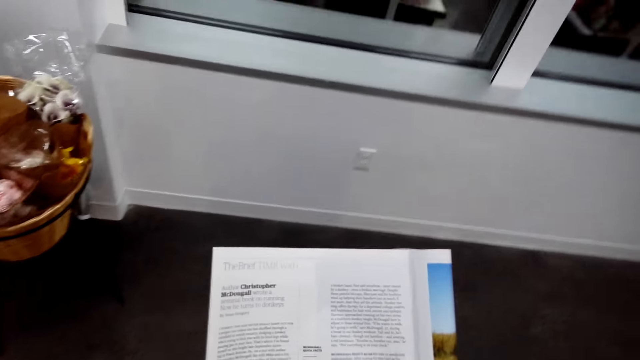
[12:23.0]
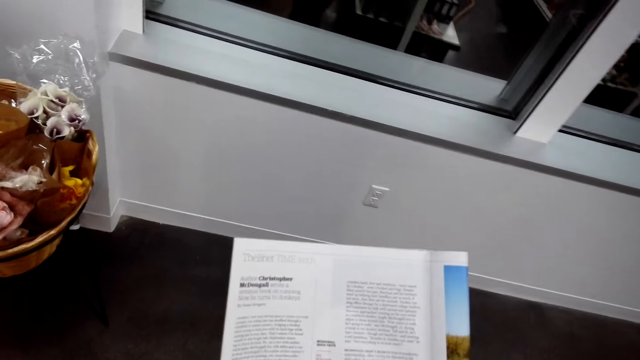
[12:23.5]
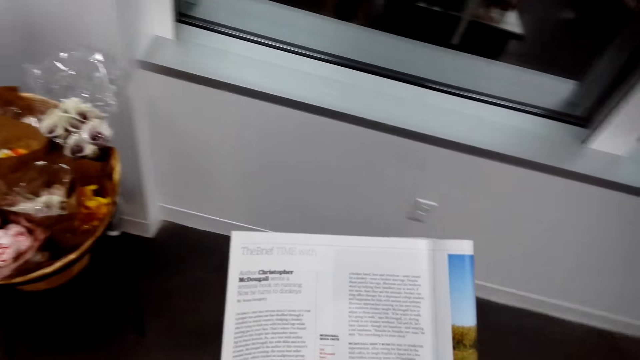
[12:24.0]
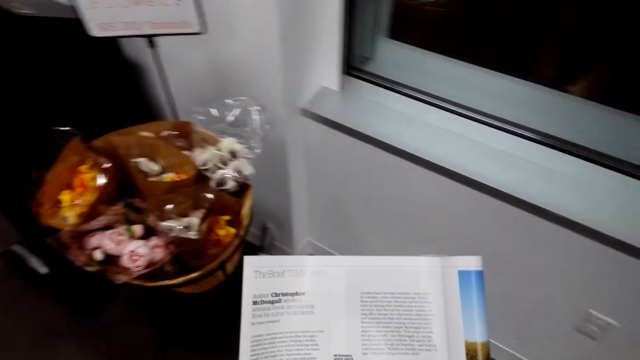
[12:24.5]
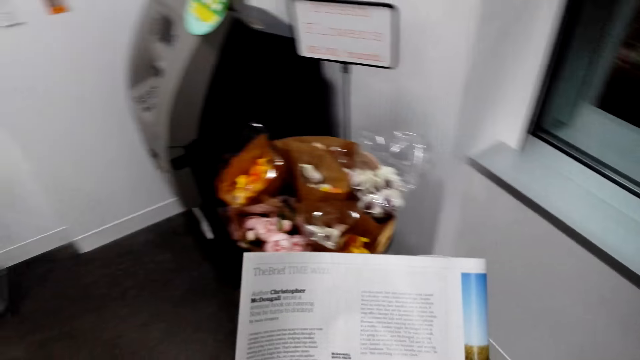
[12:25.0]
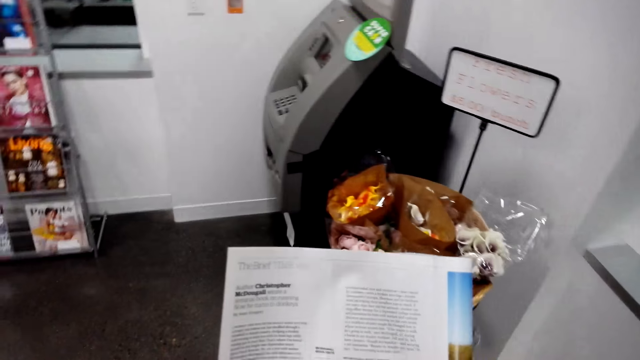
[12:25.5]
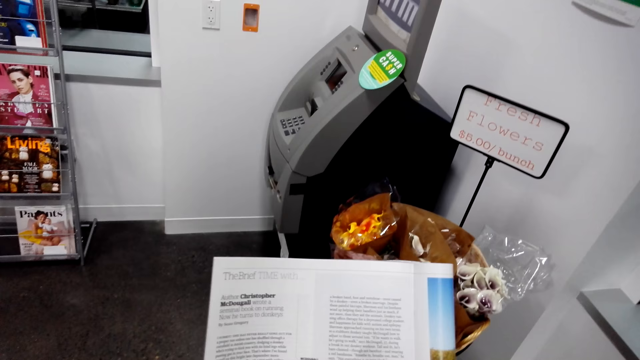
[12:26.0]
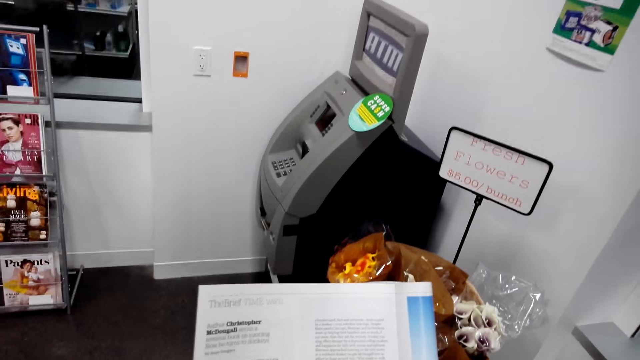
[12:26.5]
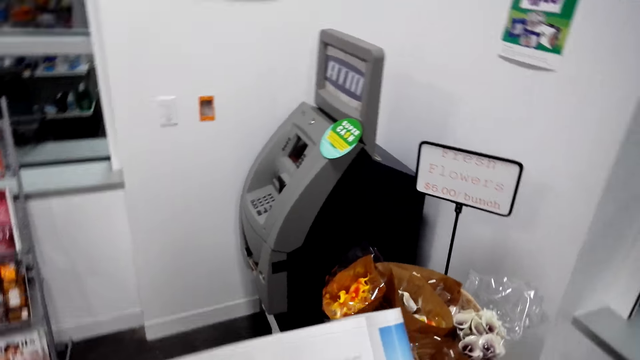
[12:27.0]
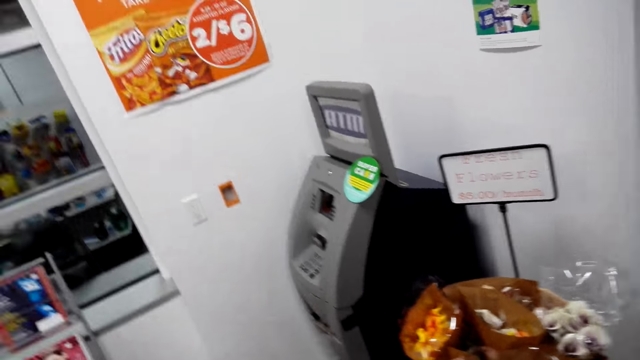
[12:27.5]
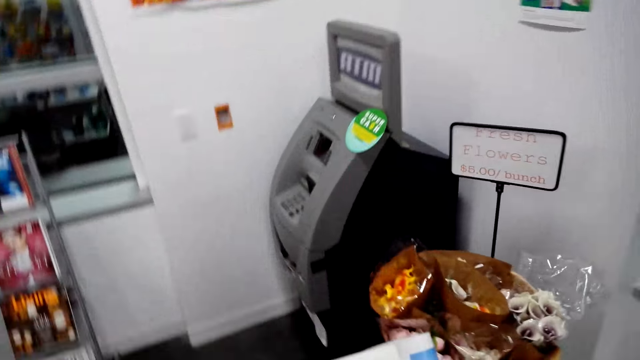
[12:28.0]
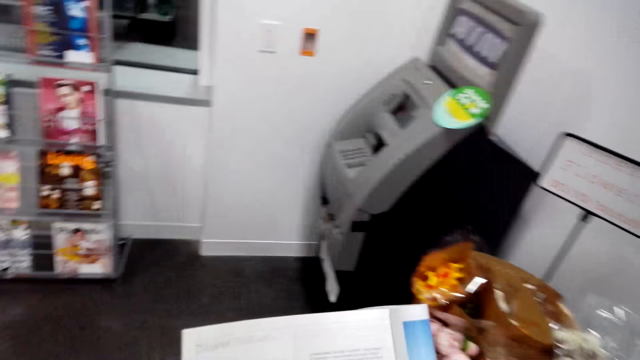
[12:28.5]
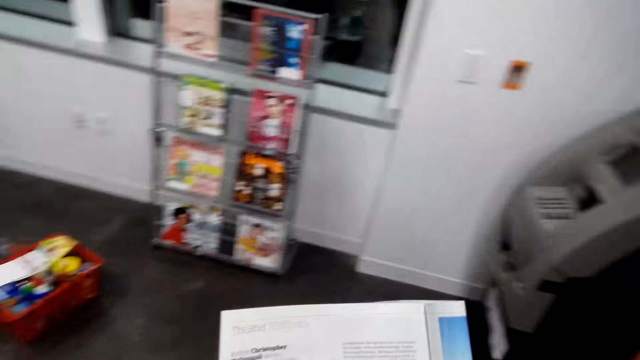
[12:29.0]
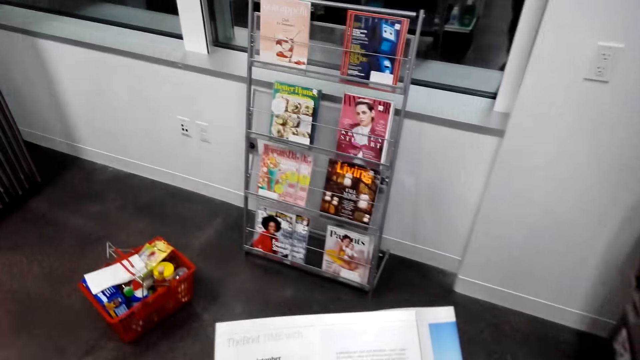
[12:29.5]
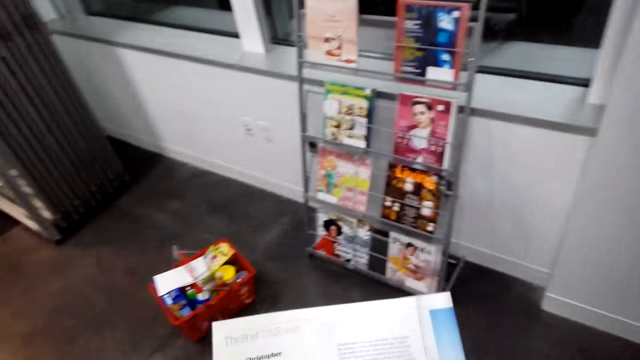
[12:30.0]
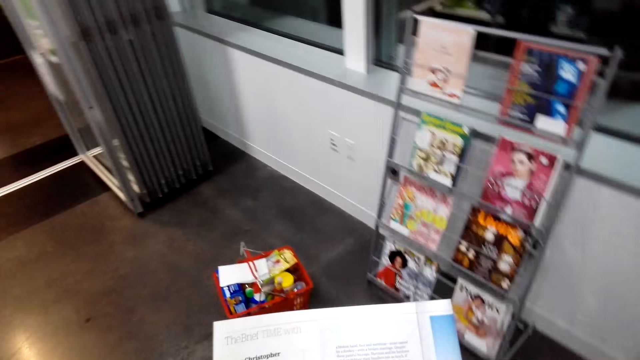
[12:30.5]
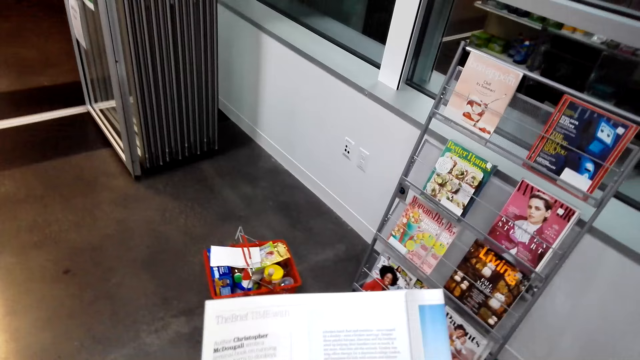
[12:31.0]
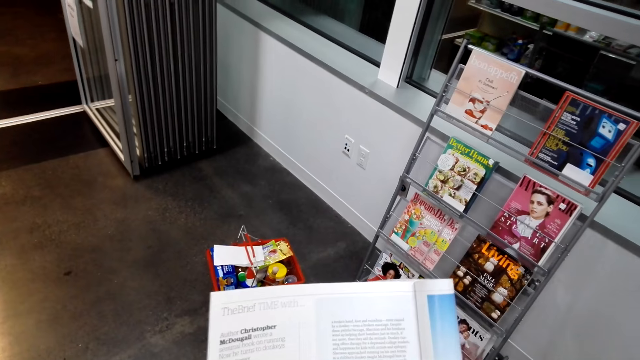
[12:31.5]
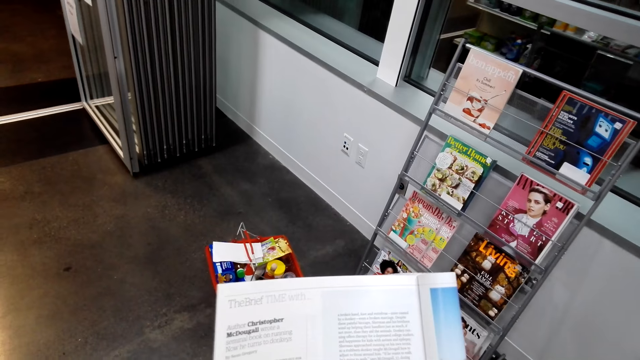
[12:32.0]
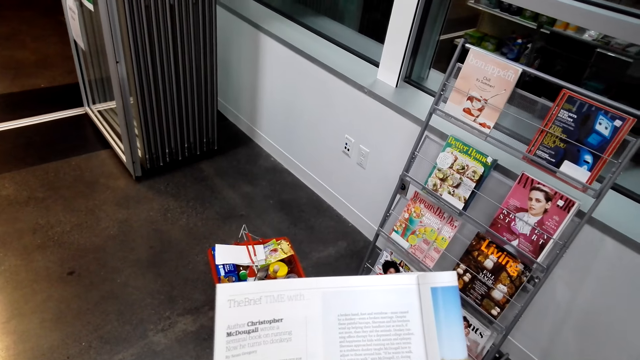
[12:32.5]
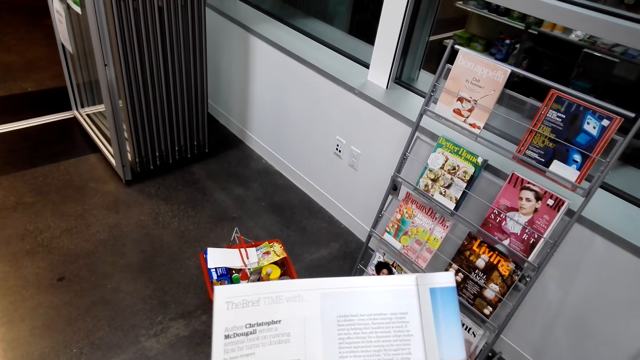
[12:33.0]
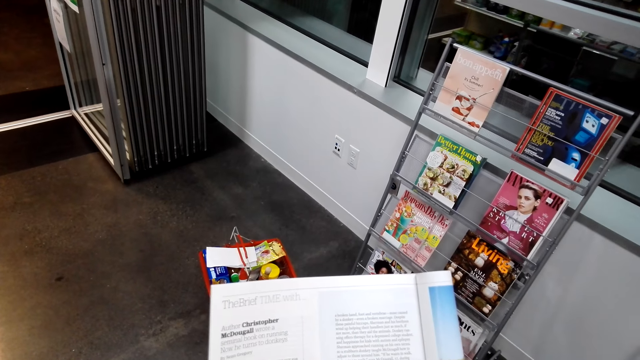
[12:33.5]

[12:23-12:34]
The camera wearer walks around the shop. They read a magazine.

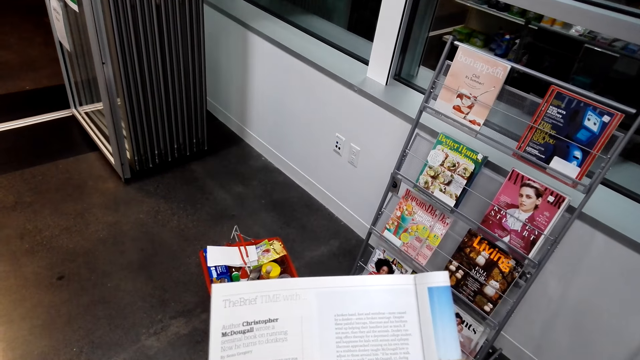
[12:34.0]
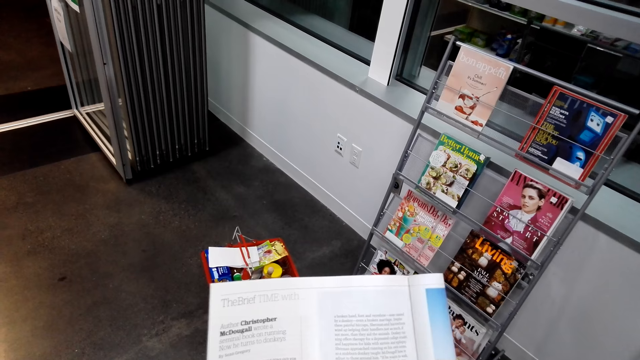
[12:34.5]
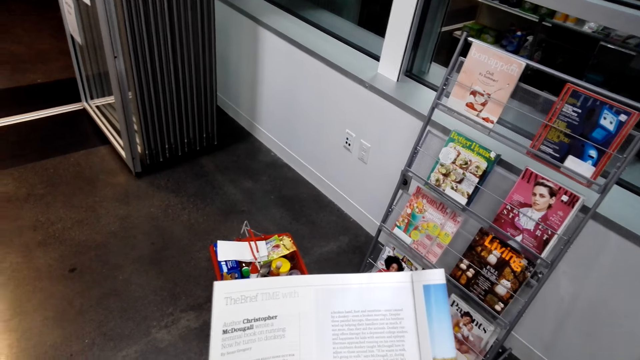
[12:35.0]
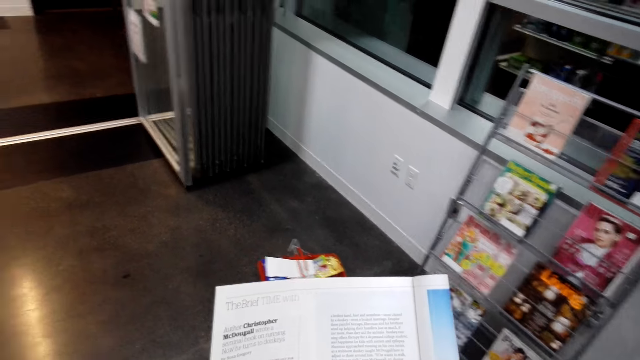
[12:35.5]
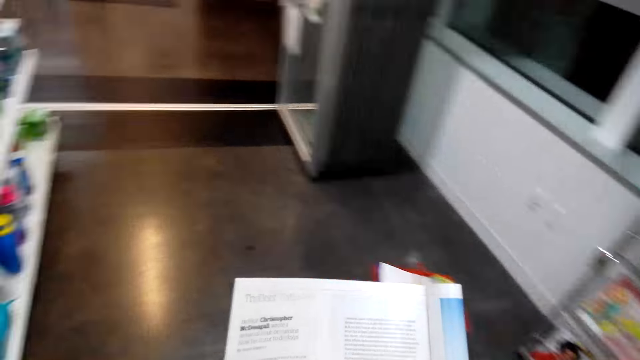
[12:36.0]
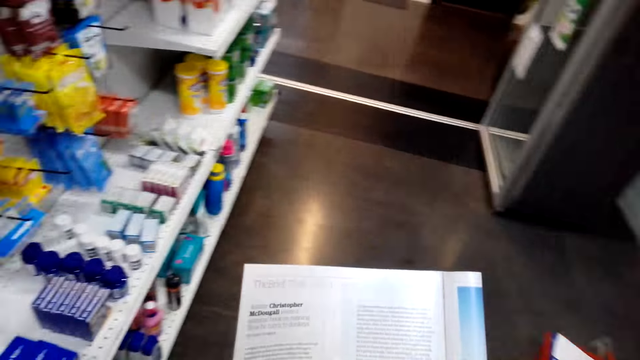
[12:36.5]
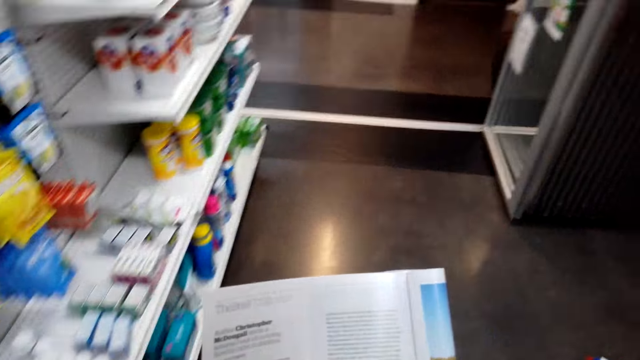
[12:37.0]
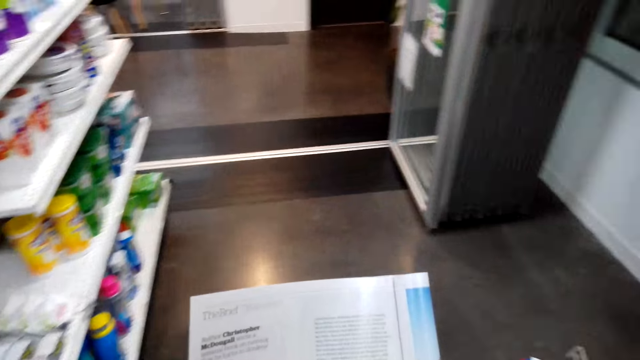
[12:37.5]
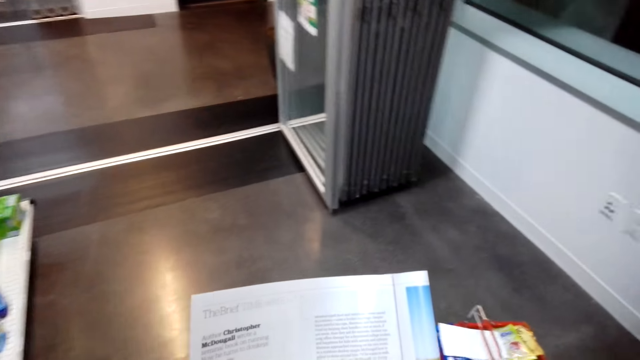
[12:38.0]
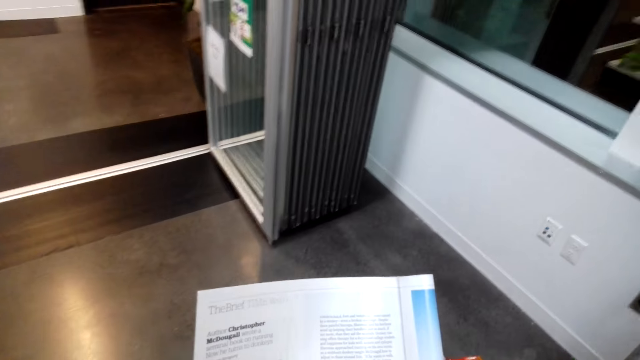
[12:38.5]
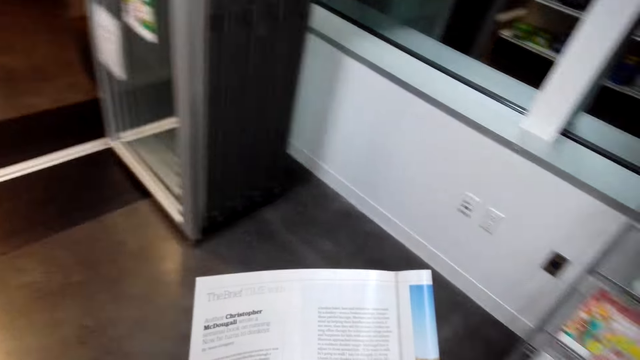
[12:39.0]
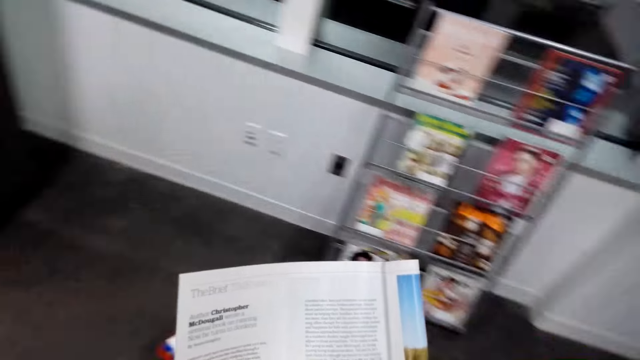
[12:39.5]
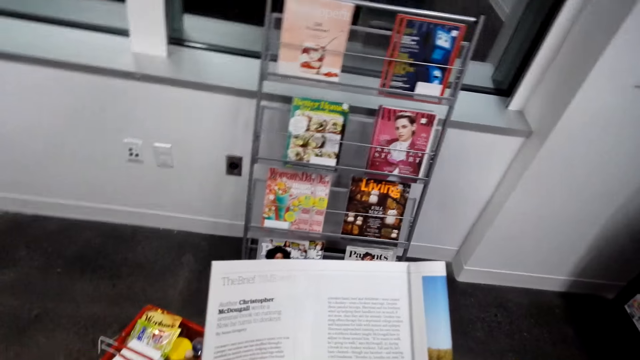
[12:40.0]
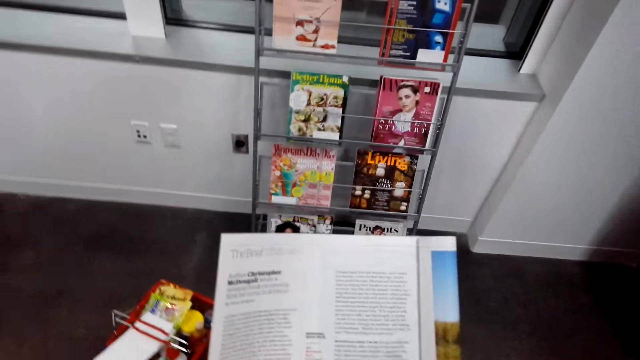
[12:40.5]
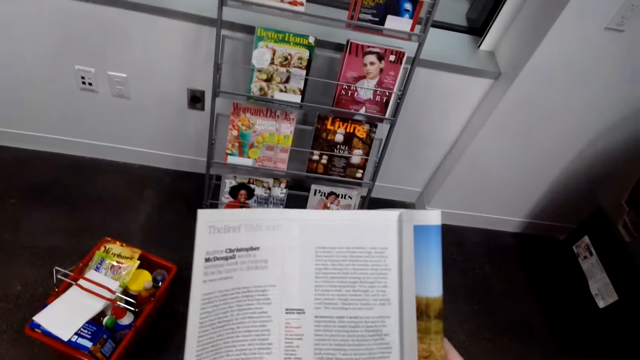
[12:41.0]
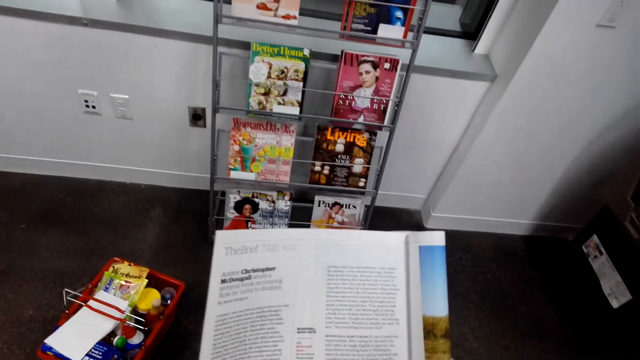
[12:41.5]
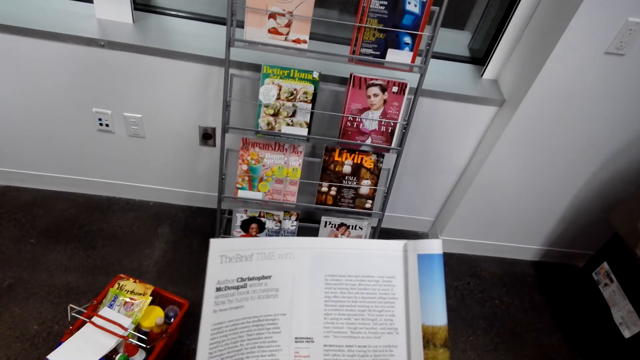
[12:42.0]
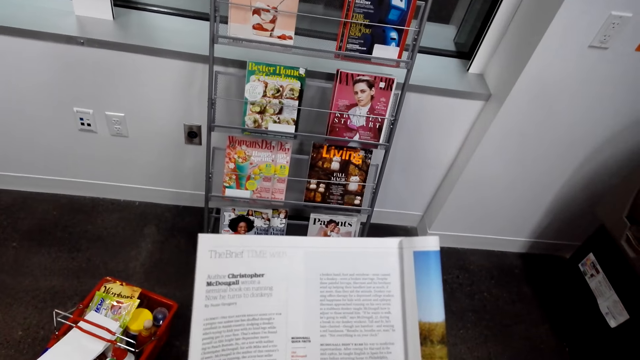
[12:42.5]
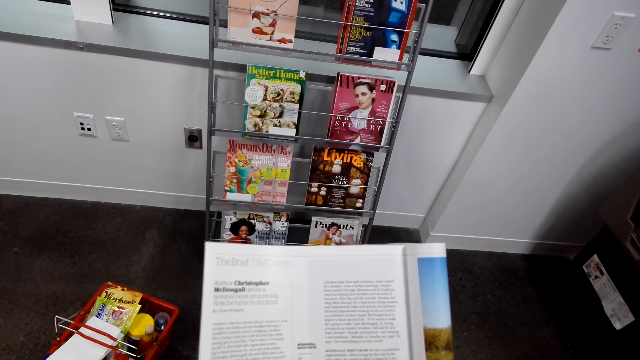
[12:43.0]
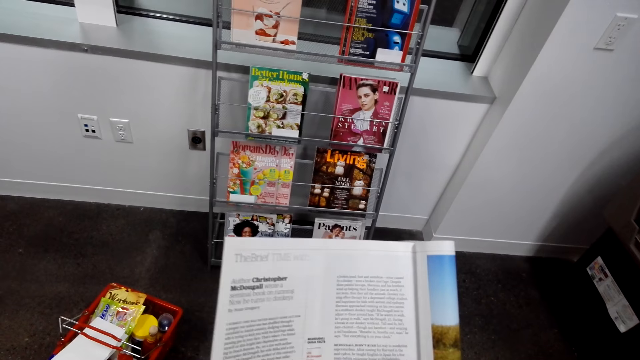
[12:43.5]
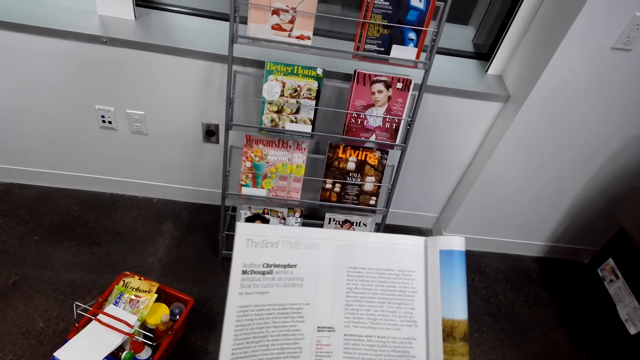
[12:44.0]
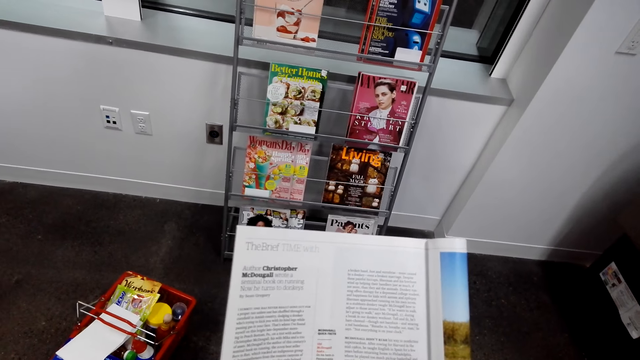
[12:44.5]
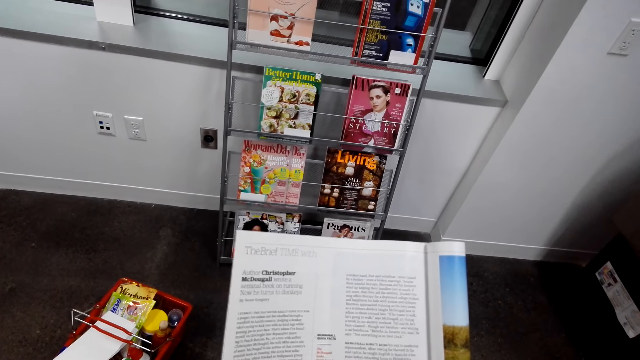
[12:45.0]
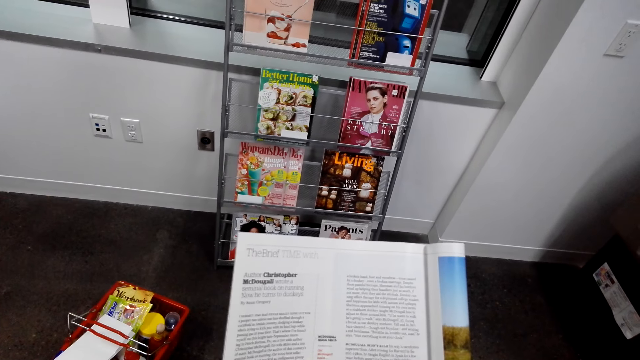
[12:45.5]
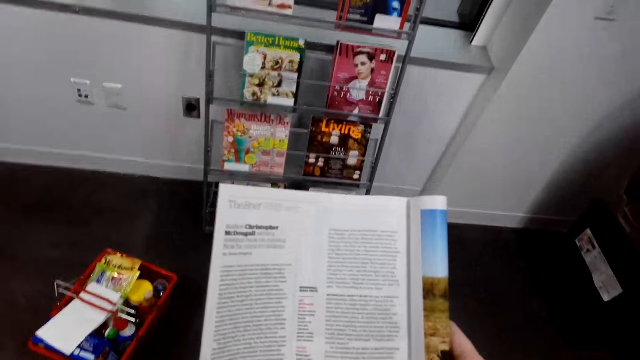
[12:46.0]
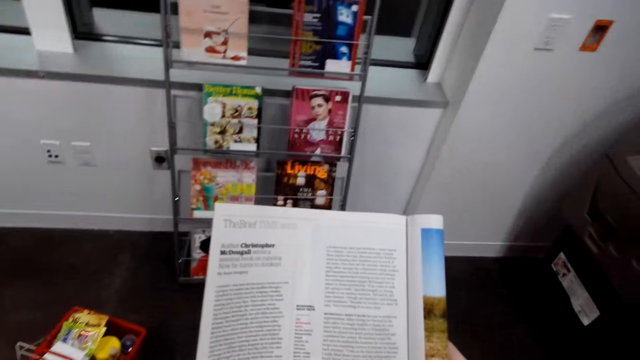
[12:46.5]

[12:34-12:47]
The camera wearer walks around the shop. They read a magazine.
